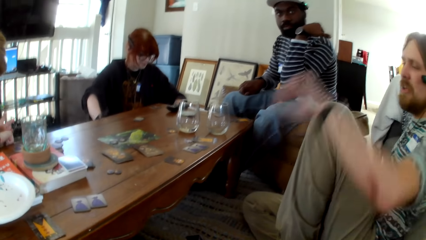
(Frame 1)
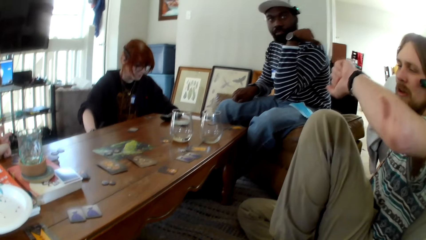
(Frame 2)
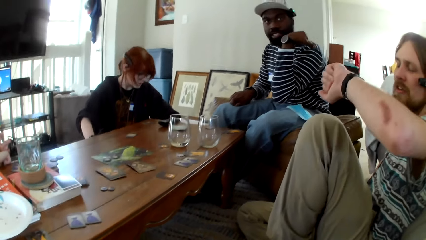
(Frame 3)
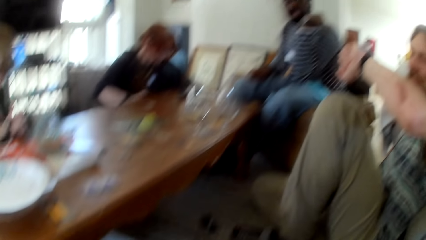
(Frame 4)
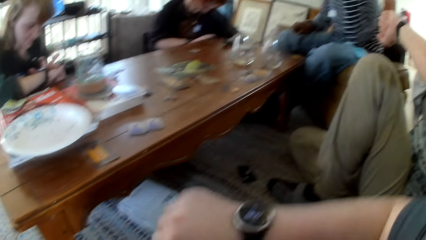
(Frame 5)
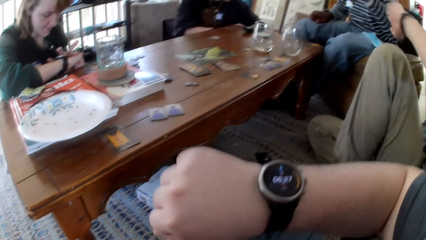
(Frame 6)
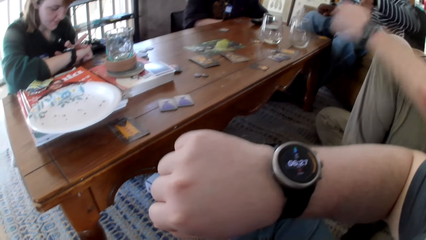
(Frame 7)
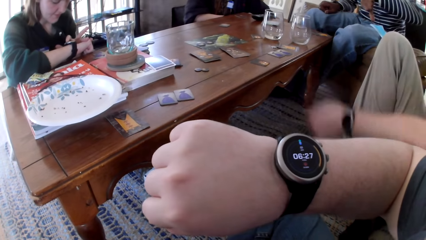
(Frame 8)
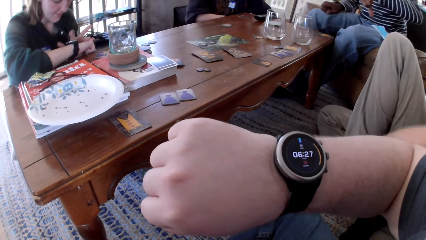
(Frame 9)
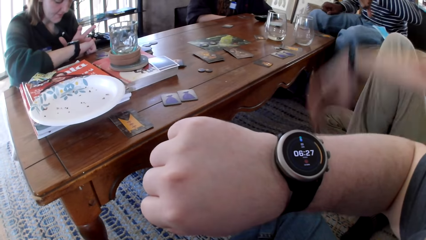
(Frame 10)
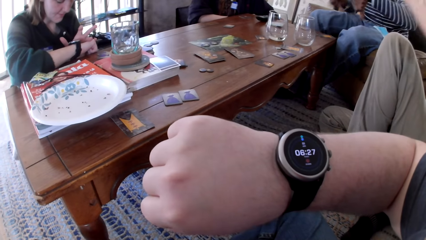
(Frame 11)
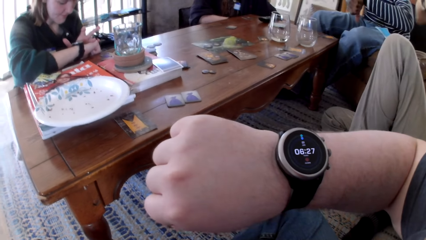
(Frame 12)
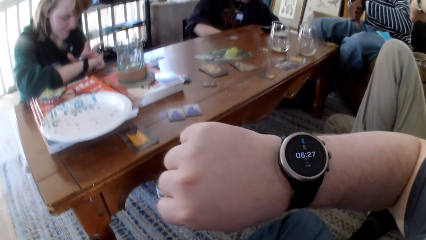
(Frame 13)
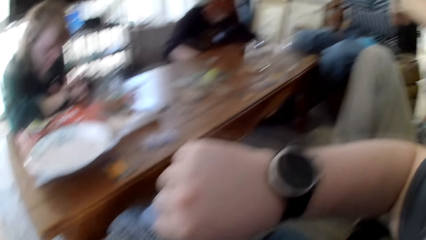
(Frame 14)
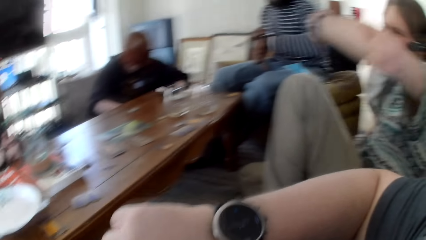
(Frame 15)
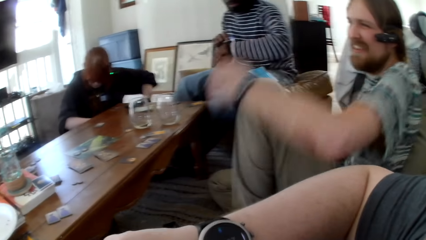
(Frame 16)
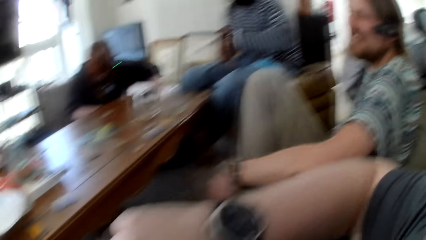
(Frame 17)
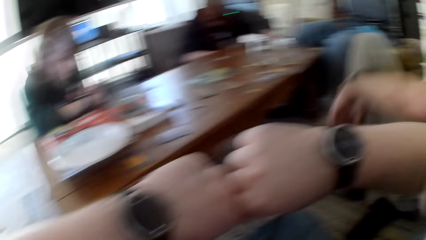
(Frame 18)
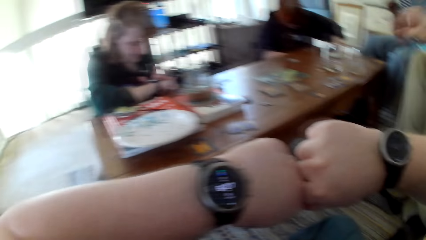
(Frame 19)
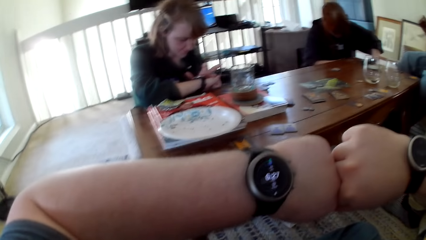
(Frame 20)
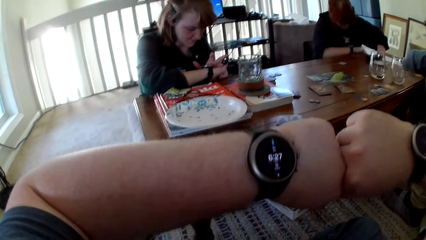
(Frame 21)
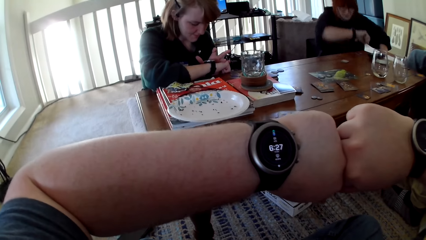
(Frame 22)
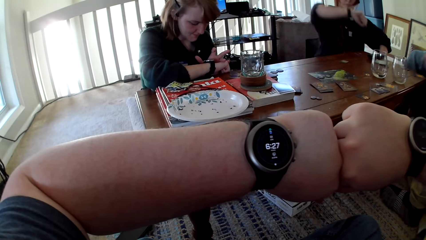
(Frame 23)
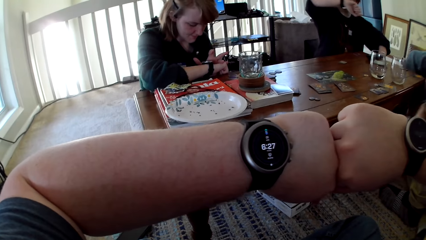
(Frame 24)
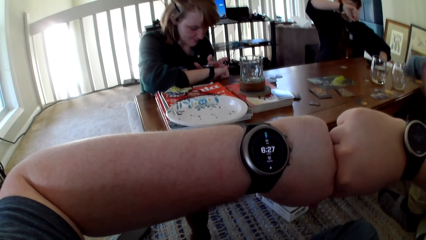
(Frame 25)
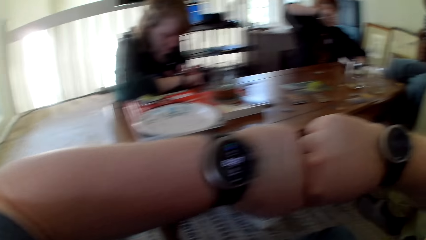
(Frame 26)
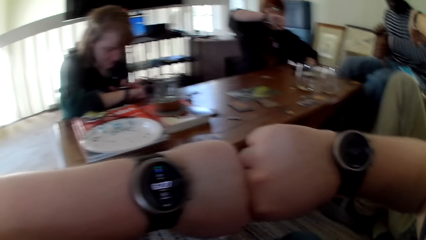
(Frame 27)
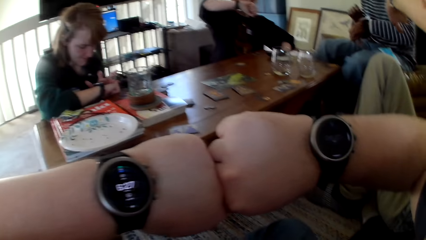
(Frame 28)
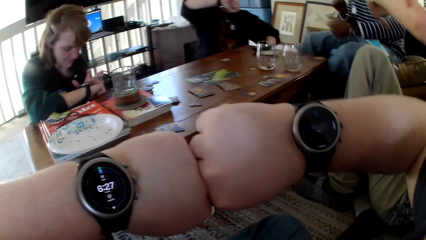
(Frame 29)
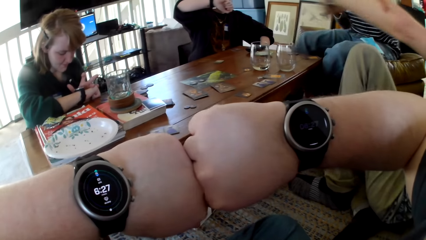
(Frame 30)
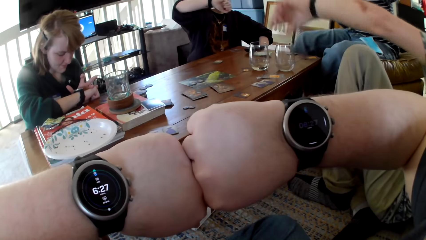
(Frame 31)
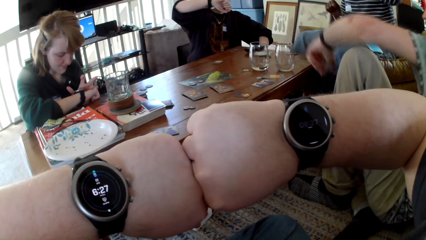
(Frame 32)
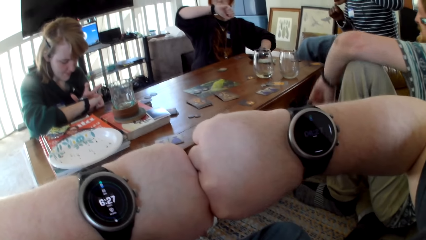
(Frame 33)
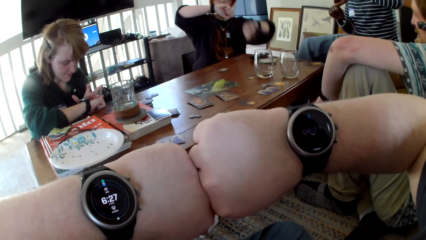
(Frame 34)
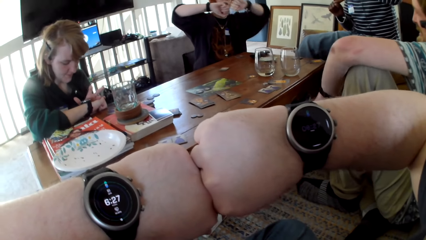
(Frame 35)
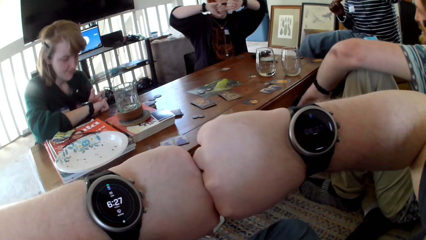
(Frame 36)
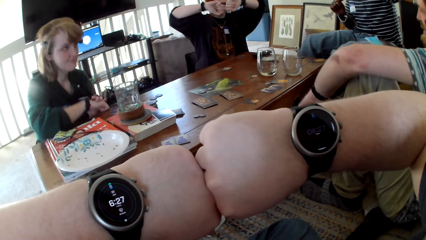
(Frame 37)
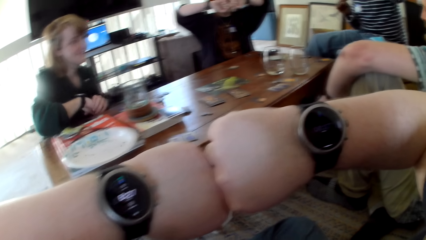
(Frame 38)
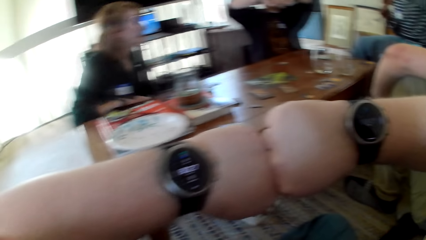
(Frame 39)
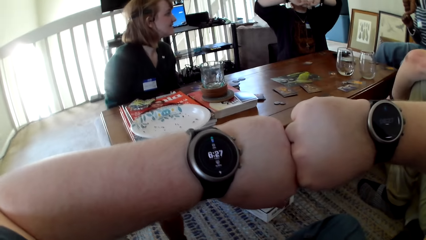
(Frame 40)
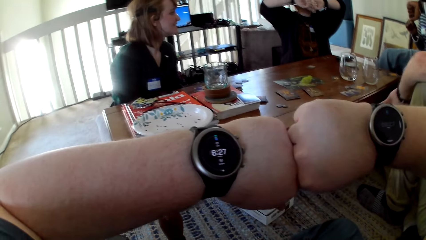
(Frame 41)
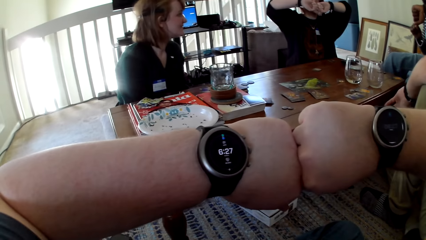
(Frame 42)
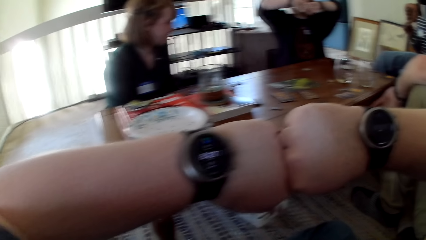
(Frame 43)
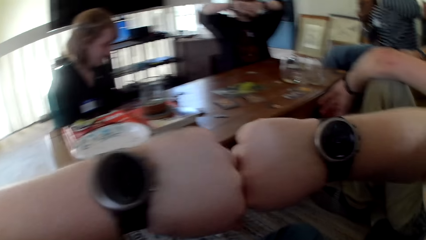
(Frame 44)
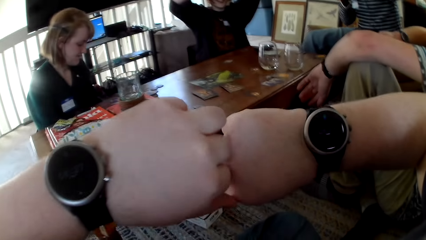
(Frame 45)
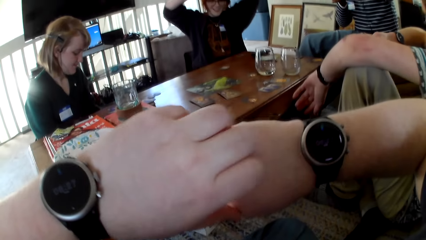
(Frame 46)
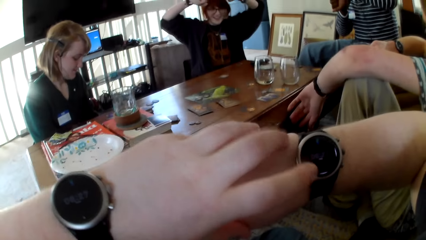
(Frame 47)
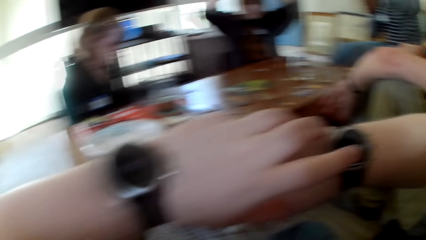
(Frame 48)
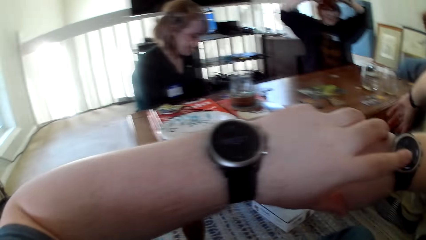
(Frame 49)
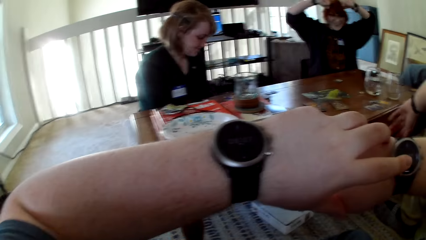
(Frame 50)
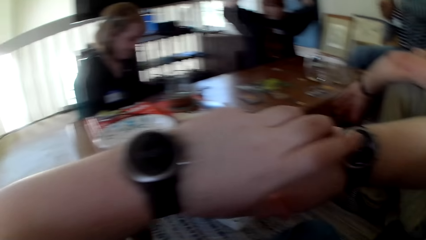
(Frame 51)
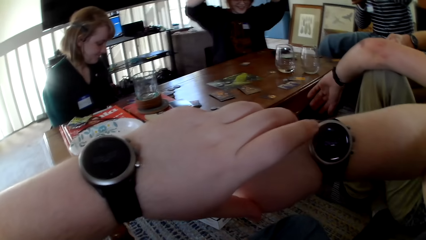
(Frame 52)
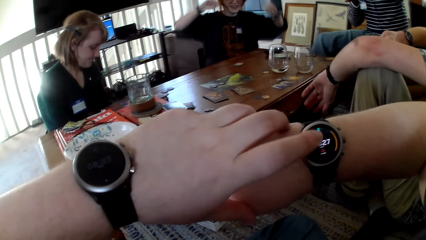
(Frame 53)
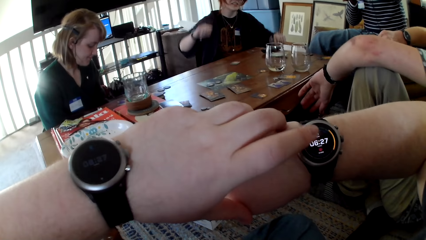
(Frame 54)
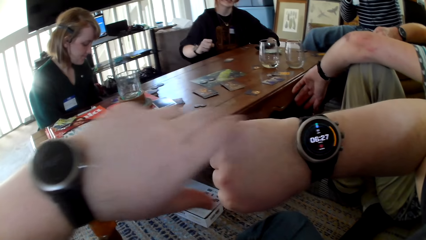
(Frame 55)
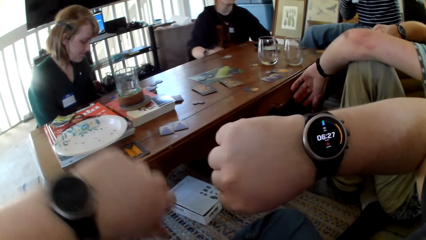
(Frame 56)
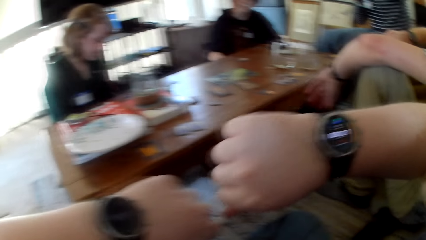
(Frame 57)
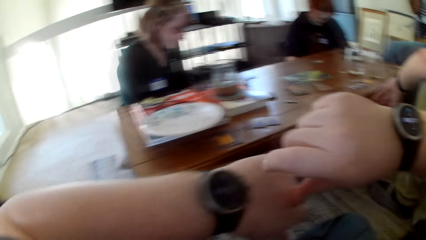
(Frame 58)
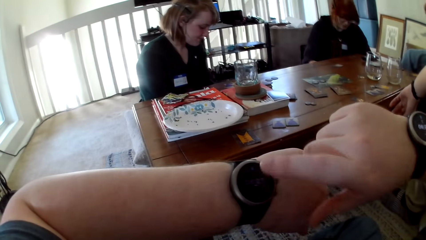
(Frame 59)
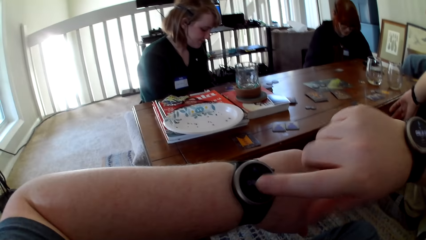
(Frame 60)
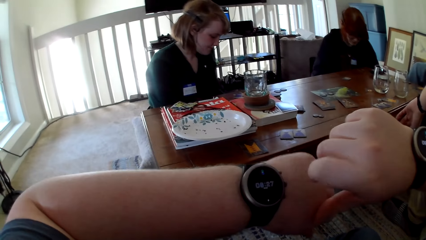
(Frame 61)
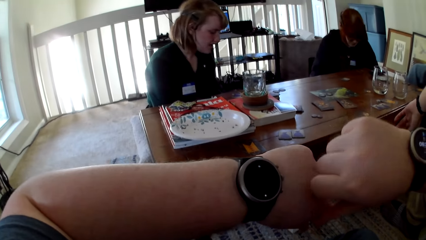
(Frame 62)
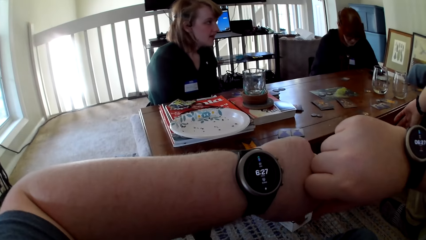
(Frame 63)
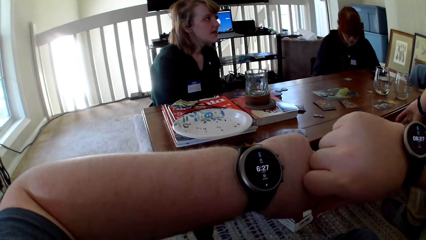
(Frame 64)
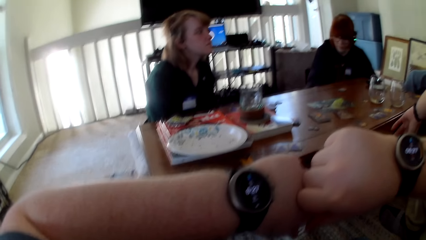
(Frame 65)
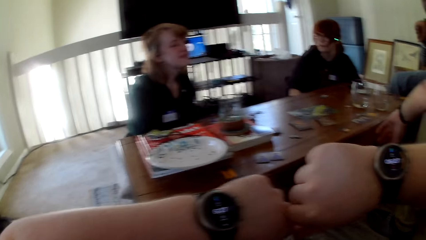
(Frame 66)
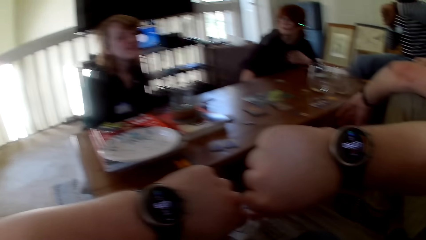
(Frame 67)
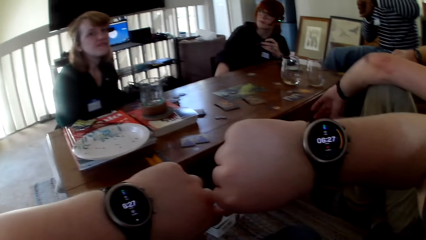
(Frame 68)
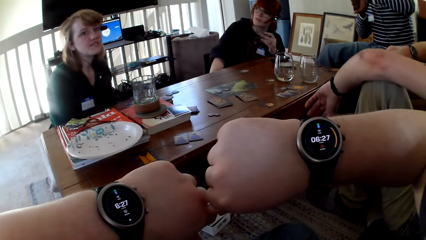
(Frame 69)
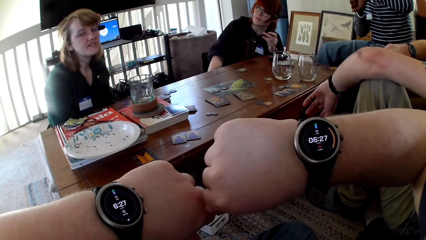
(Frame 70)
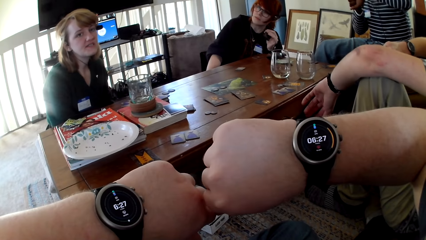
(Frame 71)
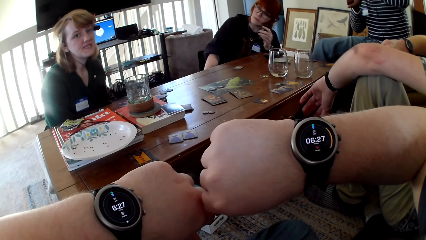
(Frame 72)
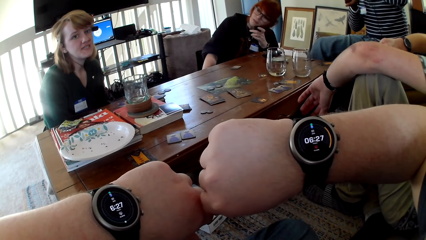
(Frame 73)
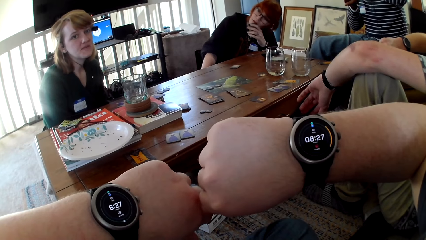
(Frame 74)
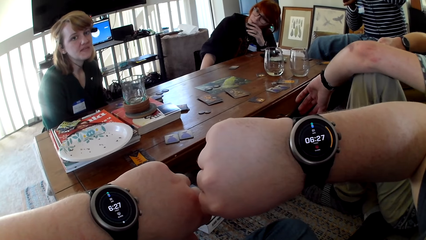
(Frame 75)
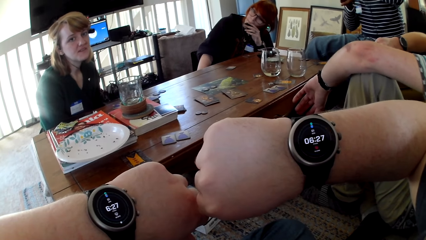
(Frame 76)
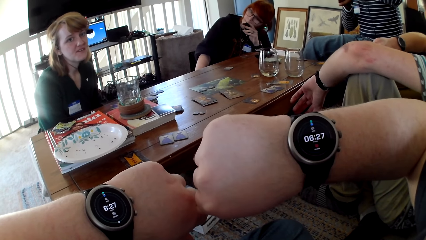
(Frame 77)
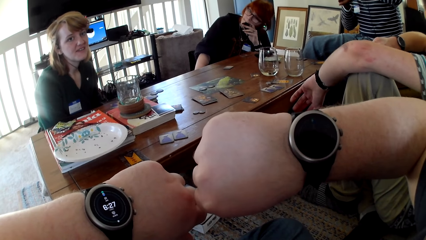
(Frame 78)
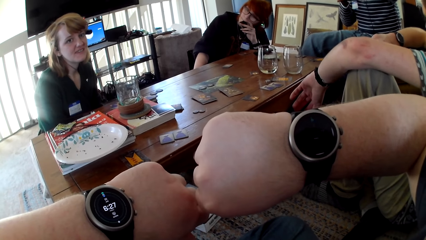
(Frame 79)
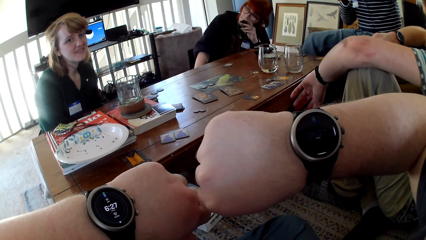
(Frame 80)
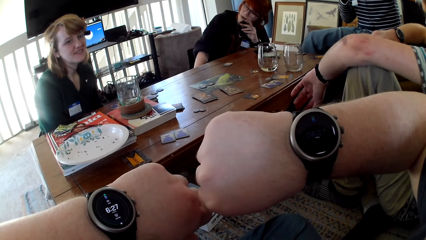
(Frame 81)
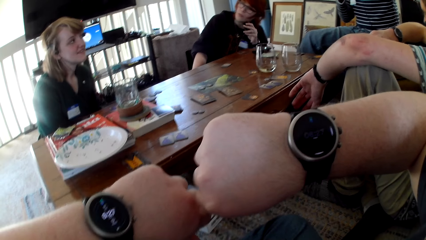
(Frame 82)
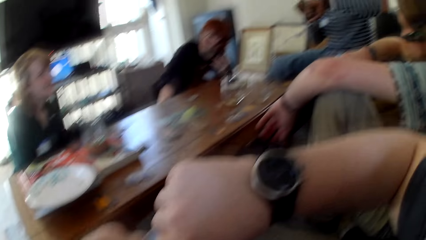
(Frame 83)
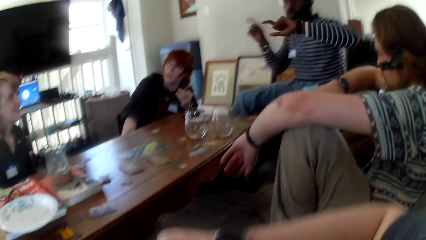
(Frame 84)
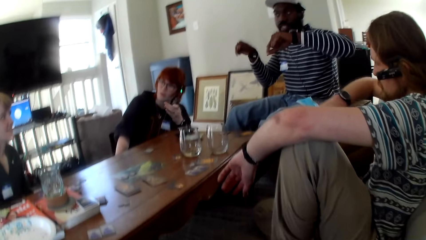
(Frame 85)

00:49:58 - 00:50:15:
A man displays his wrist watch. Another man checks his wrist watch. The camera wearer looks at the watch on his right hand. The other man talks to the first man, the woman, another woman and the camera wearer. The camera wearer looks at the watch on his right hand again. The other woman checks her wrist watch. The camera wearer looks at the watch on his hands. He touches the wrist watch in hand. He presses the watch on his right hand. He presses the watch on his left hand. The woman talks to the camera wearer. The woman looks around.
